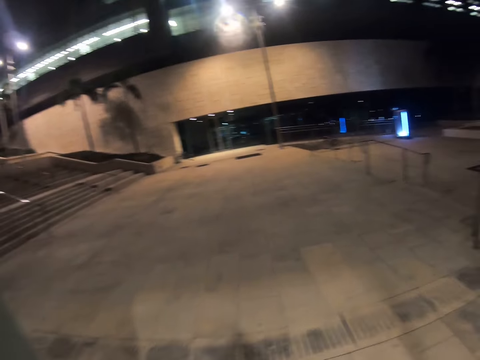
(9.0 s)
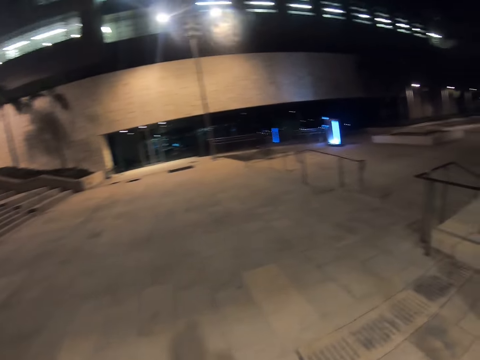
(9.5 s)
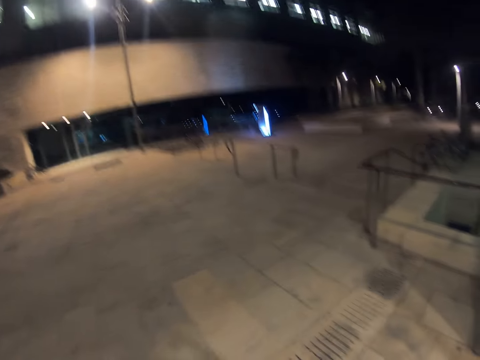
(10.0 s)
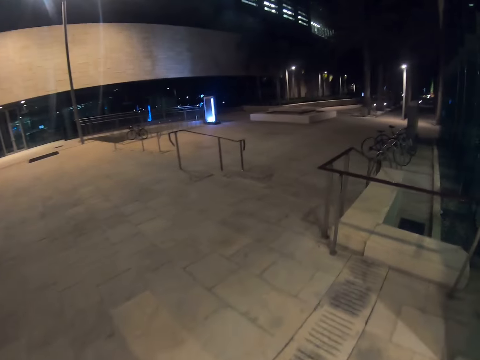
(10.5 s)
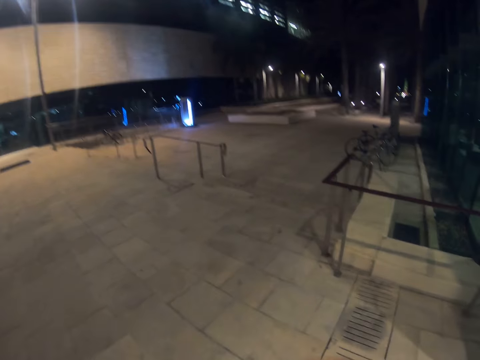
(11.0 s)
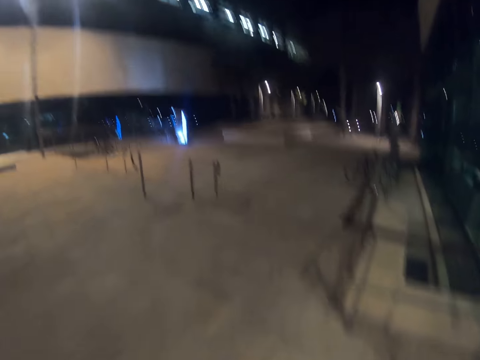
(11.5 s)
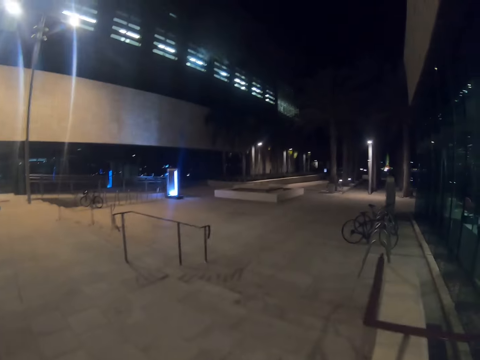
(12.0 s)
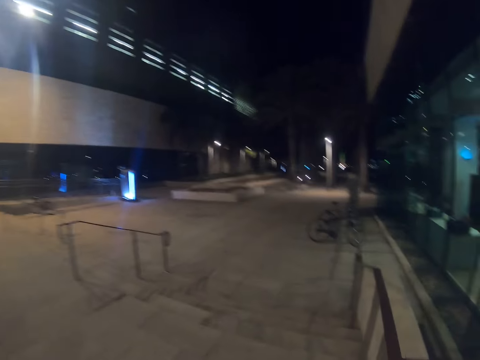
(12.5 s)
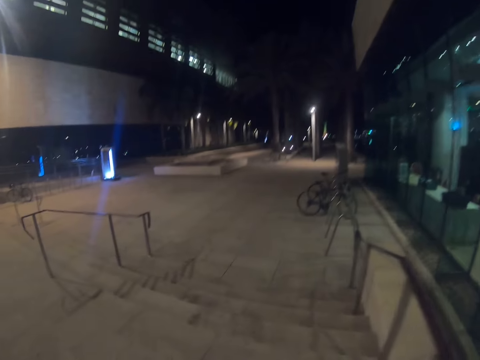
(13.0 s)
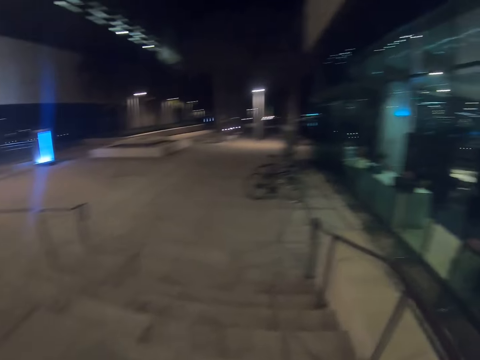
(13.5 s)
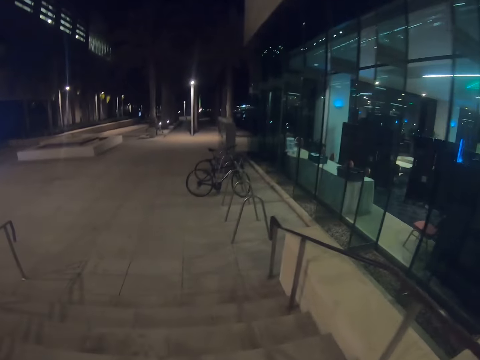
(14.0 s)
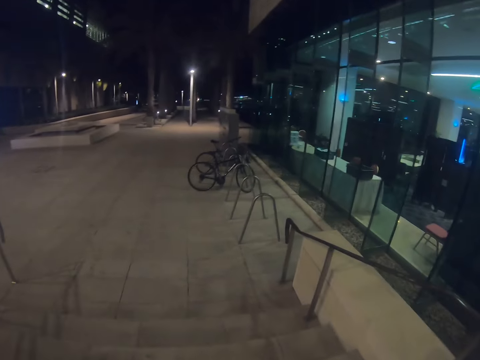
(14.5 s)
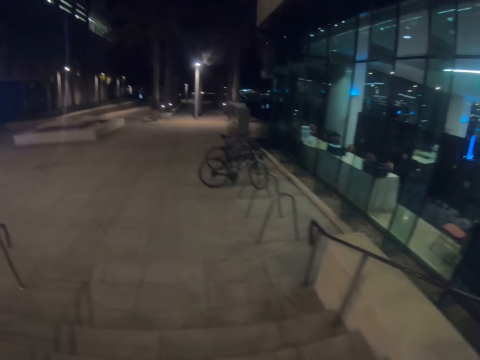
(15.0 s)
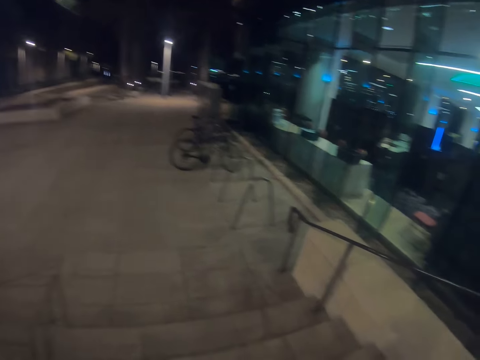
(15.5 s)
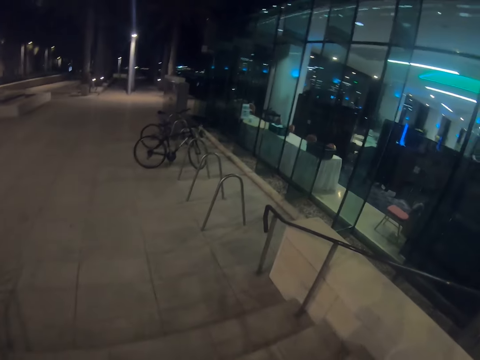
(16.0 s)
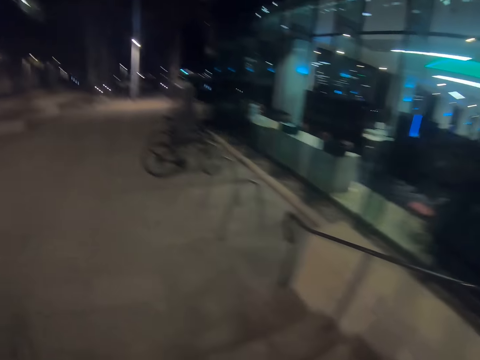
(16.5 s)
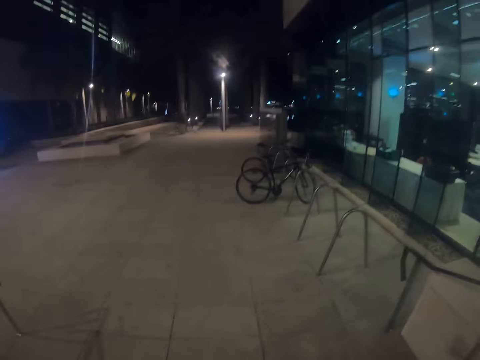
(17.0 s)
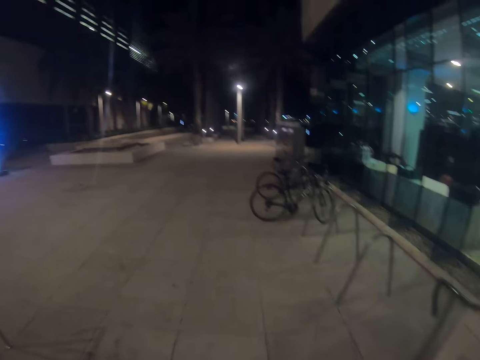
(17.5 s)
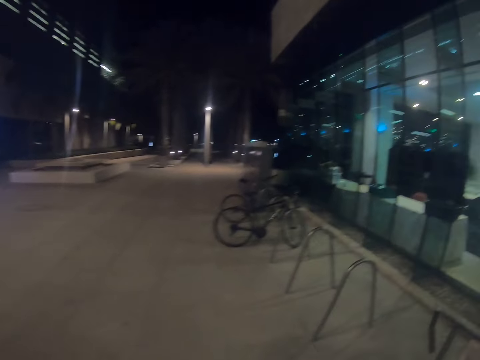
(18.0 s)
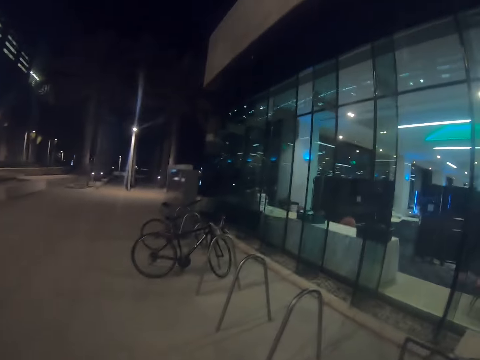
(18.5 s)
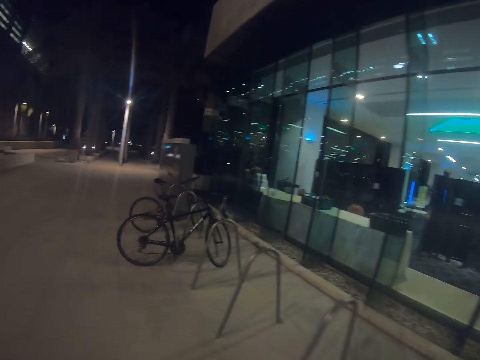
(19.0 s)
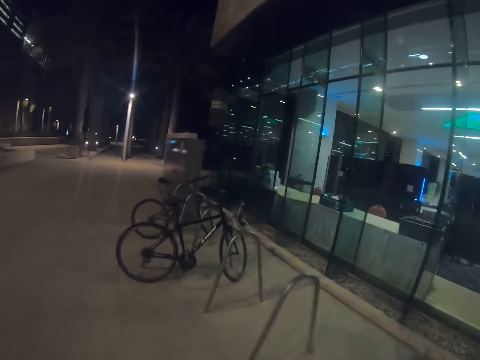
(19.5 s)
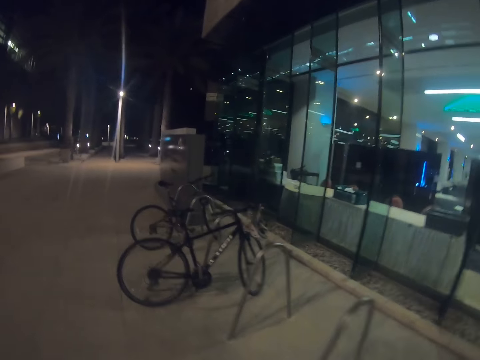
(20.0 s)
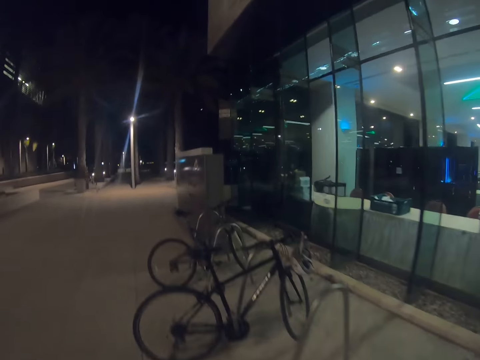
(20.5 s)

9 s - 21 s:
The camera wearer gets out of the door.

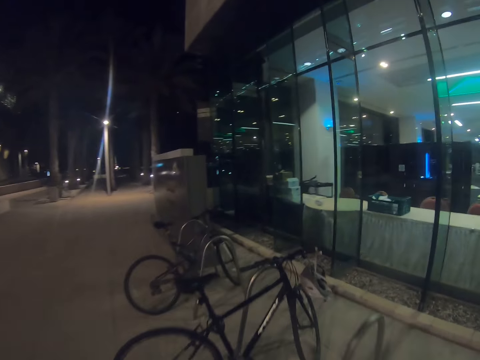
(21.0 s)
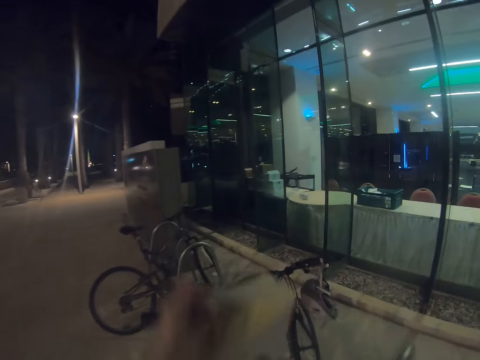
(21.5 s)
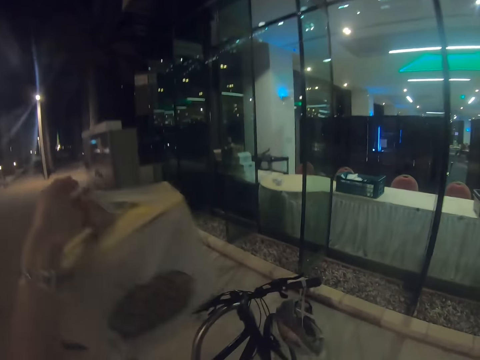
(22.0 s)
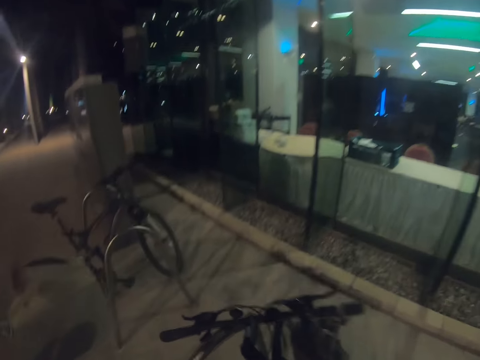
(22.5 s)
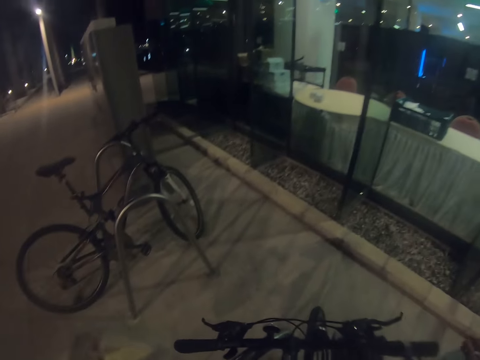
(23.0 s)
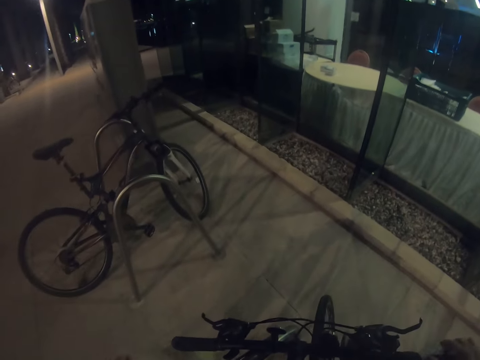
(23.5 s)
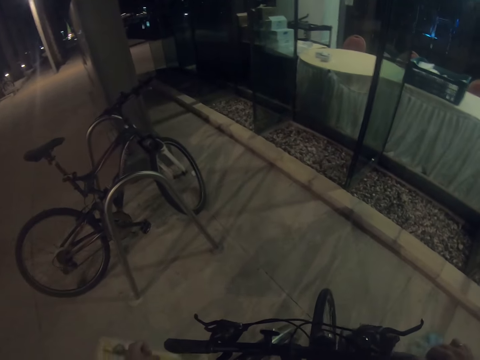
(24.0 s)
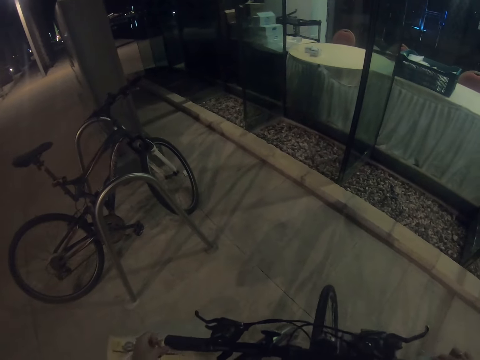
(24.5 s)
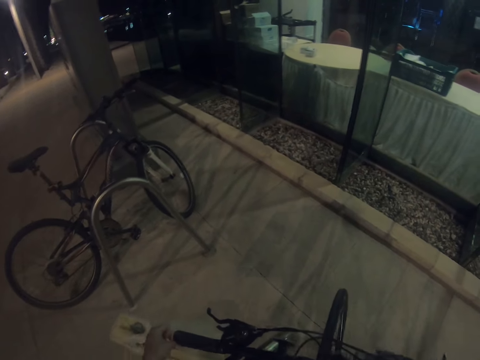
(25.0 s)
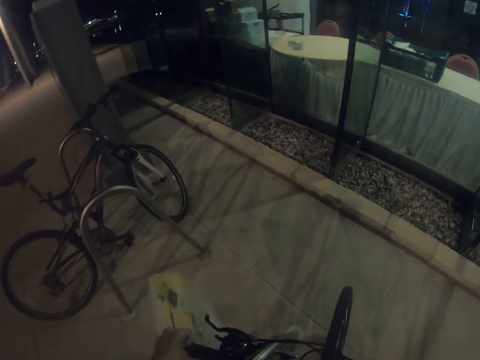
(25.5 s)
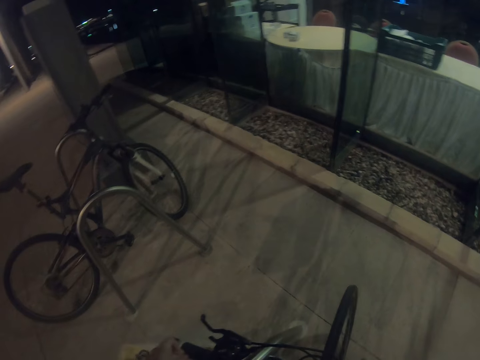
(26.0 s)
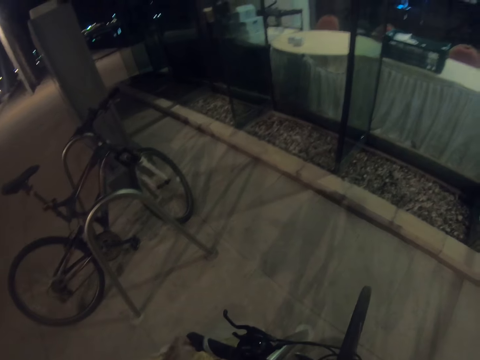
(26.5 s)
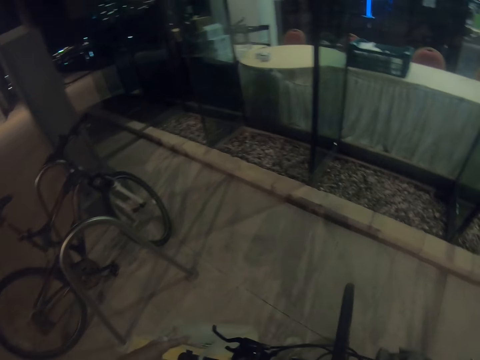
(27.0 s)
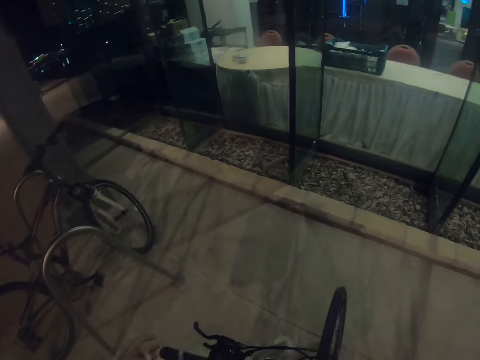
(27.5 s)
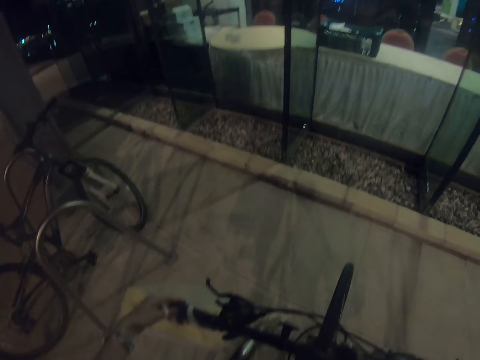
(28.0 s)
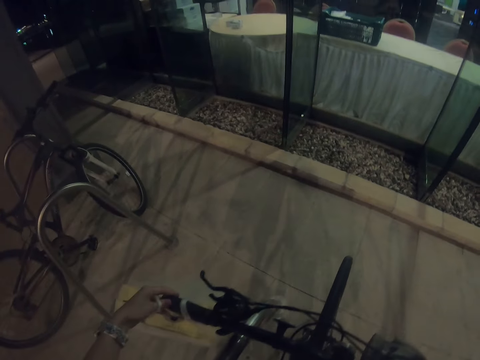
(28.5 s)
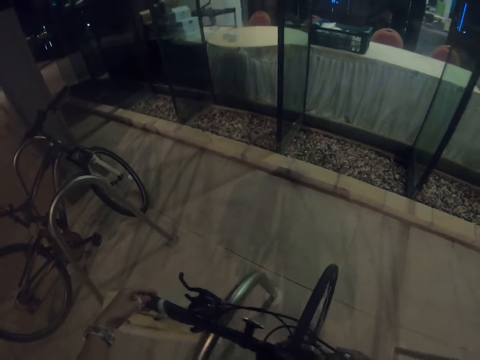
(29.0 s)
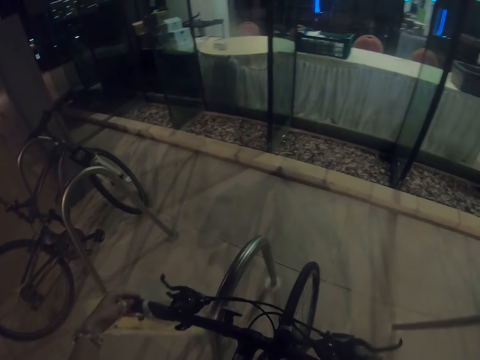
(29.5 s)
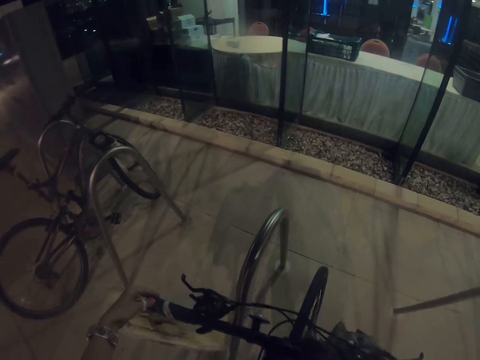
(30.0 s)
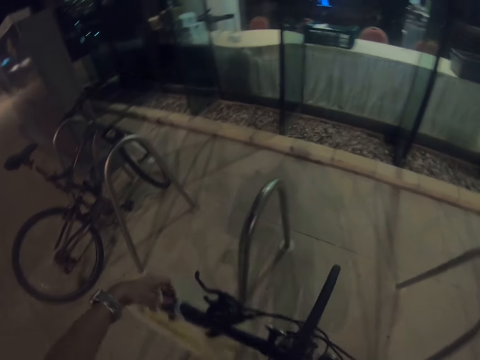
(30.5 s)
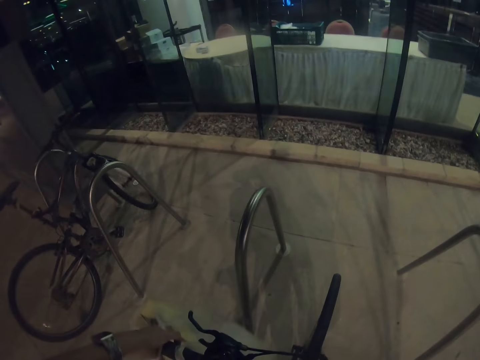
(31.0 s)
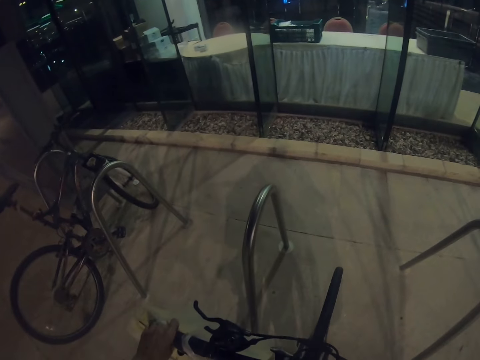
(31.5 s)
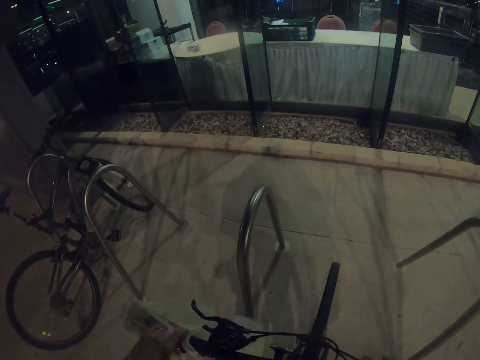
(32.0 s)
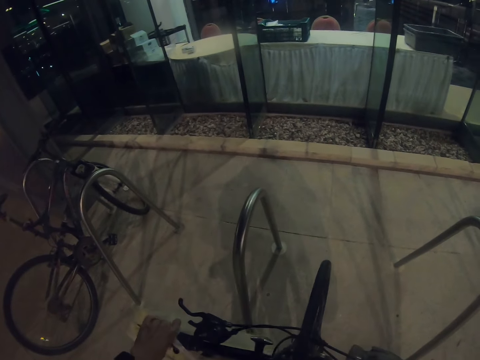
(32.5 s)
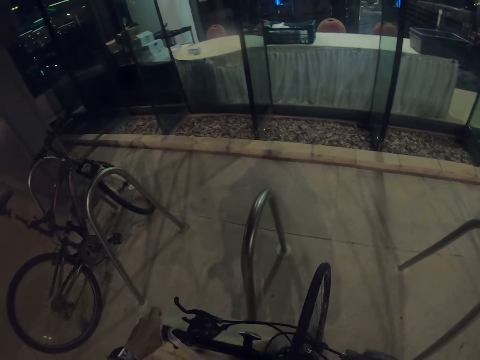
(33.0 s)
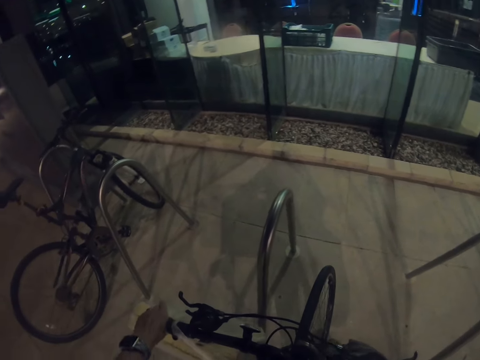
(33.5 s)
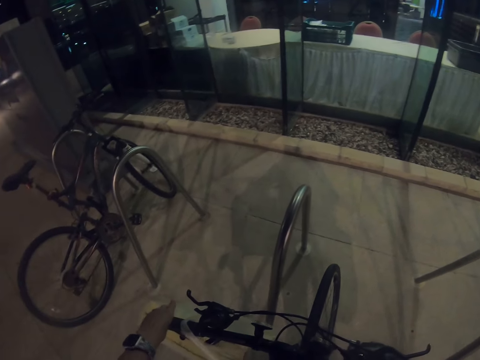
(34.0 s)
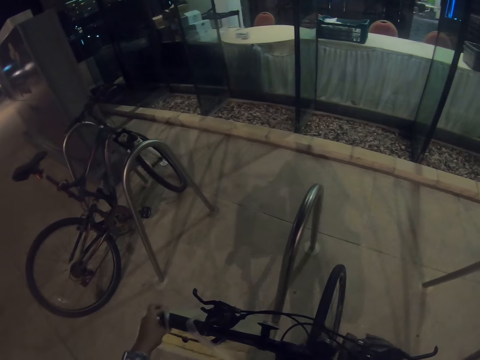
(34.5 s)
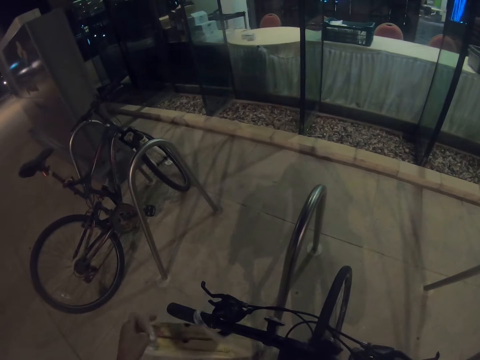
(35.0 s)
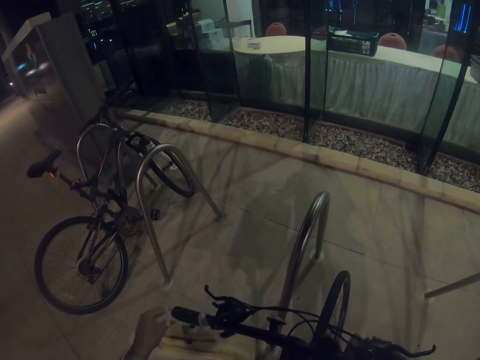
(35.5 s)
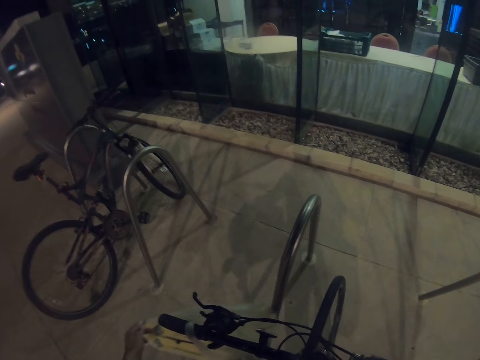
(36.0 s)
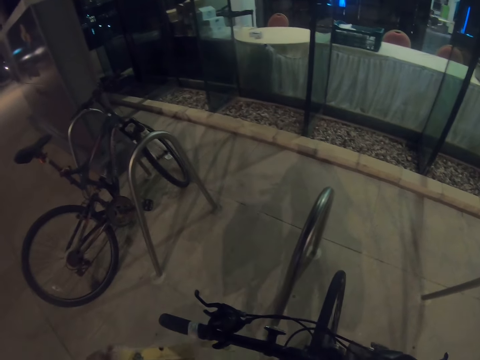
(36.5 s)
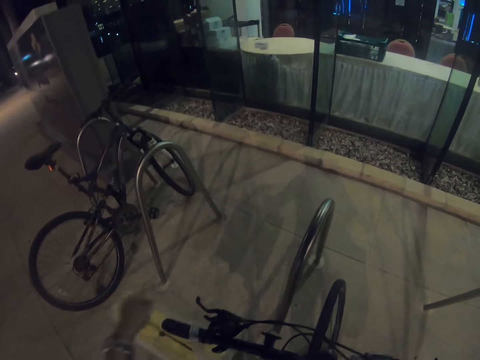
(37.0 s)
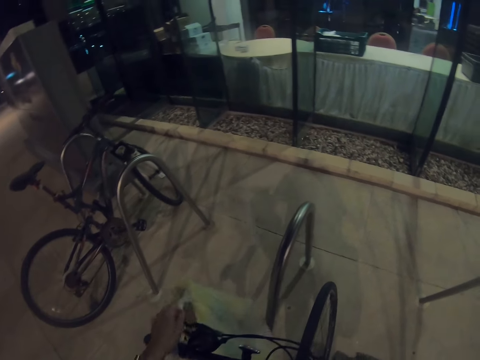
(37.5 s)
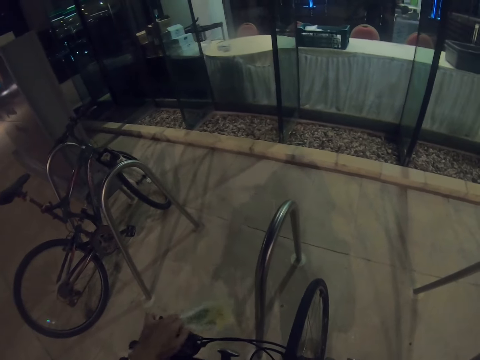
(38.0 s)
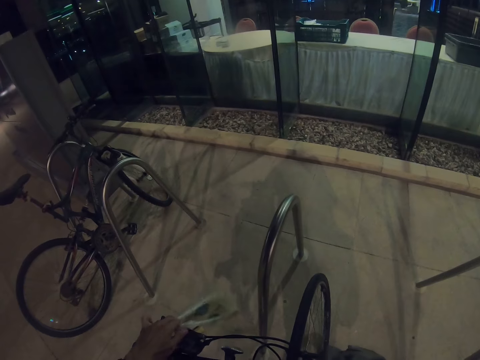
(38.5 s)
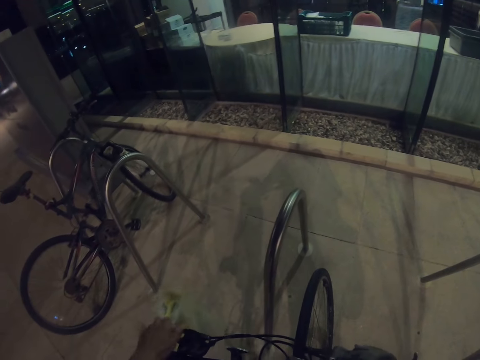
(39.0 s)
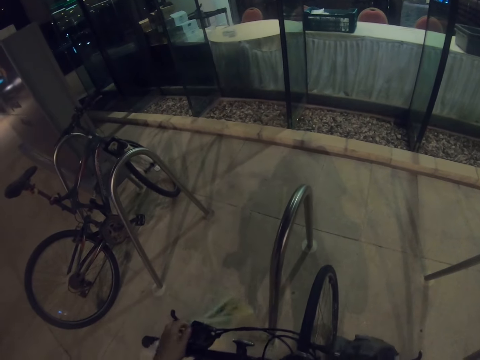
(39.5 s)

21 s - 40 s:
The camera wearer stops by the bicycle. He puts the handbag on the bicycle steering with his left hand. He holds the bicycle. He hooks a package on the bicycle.
